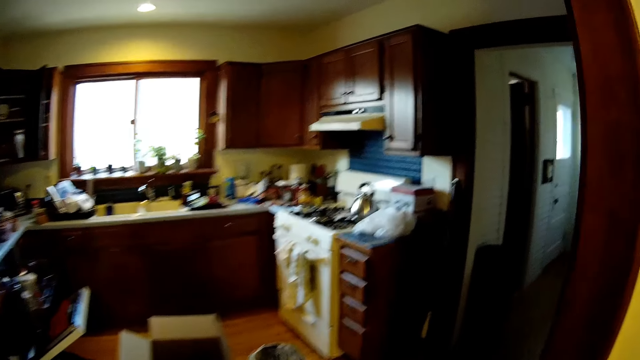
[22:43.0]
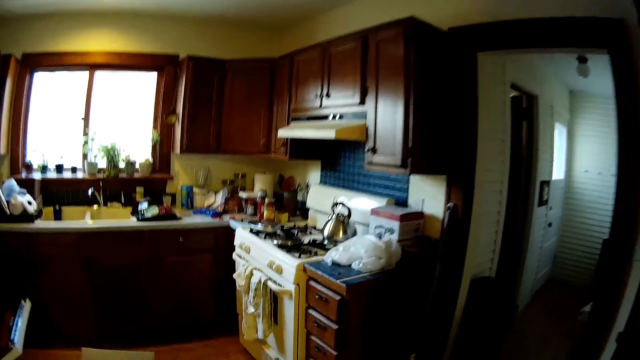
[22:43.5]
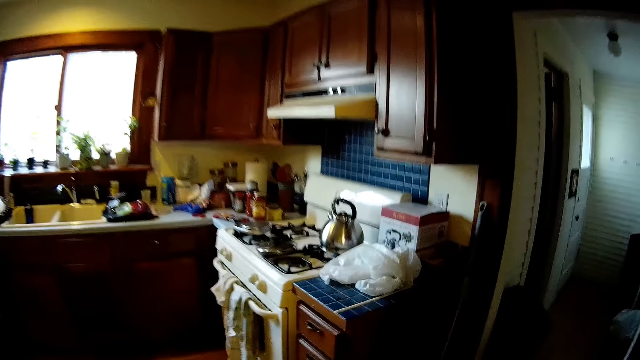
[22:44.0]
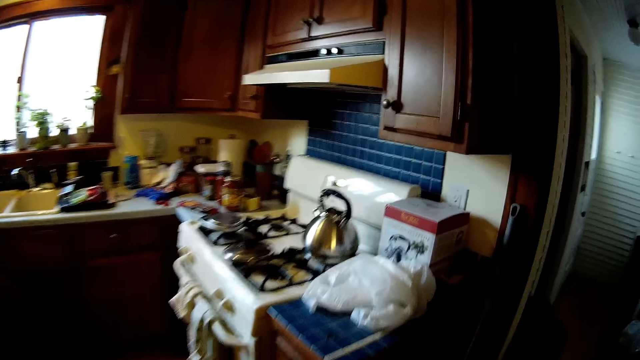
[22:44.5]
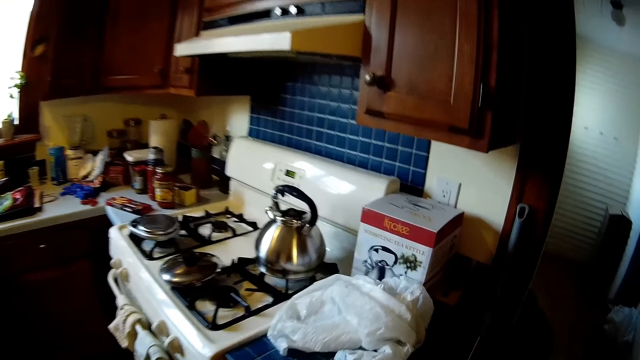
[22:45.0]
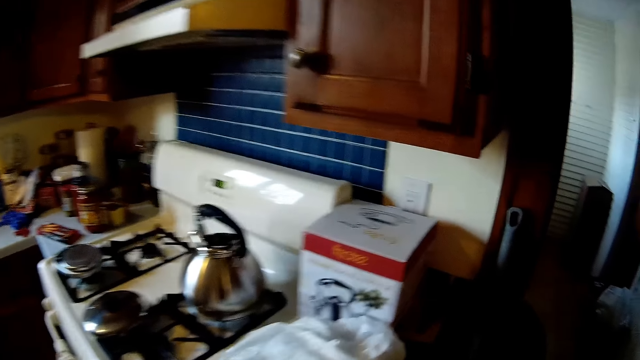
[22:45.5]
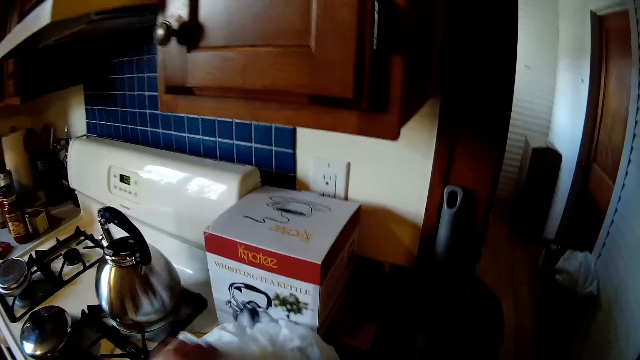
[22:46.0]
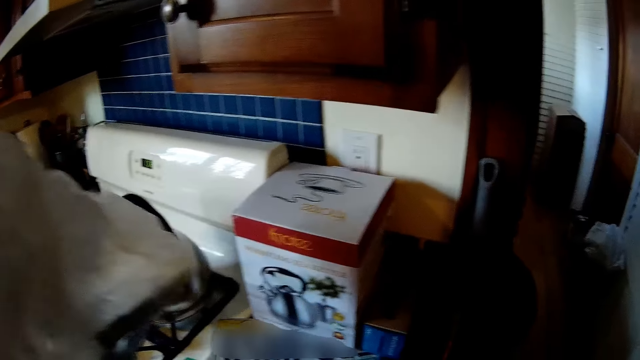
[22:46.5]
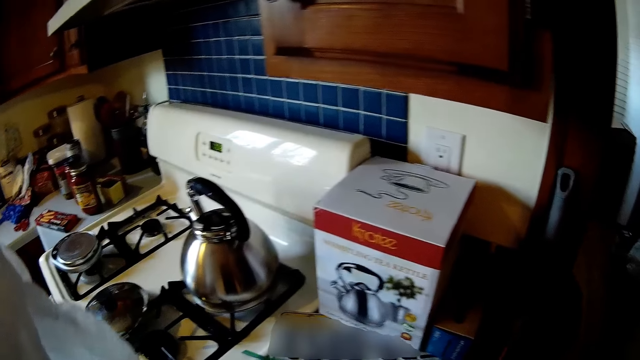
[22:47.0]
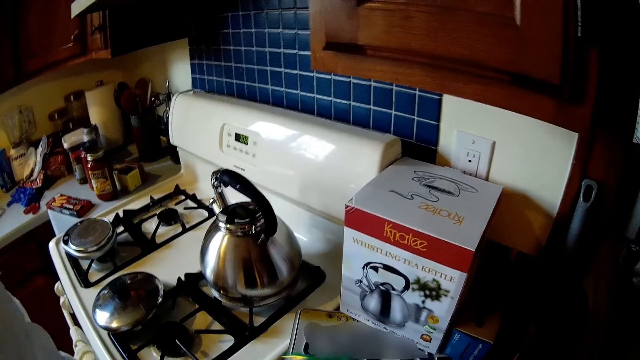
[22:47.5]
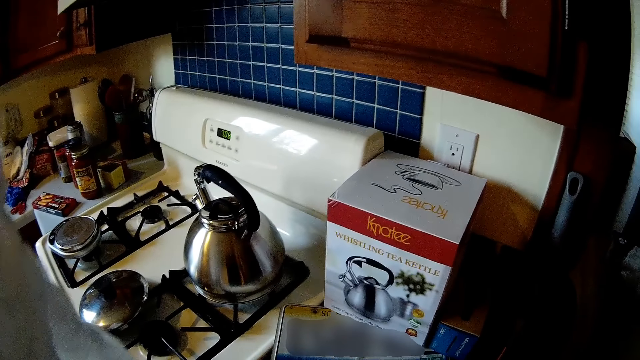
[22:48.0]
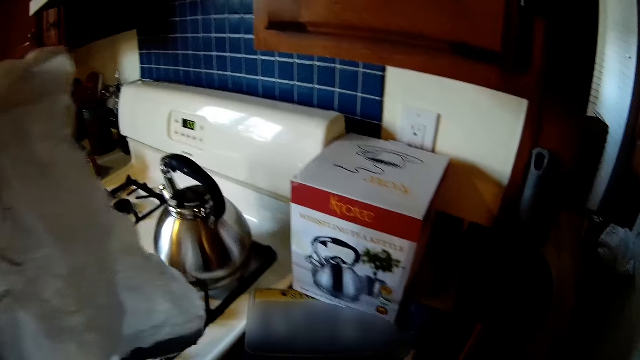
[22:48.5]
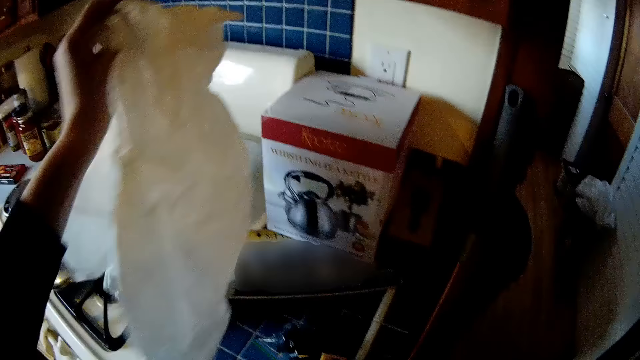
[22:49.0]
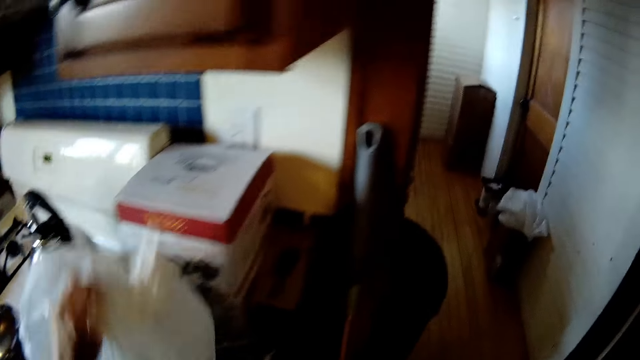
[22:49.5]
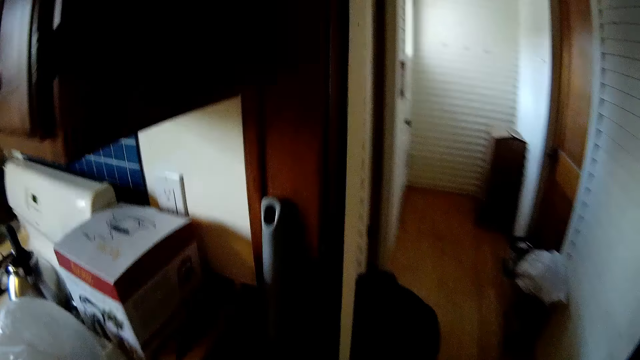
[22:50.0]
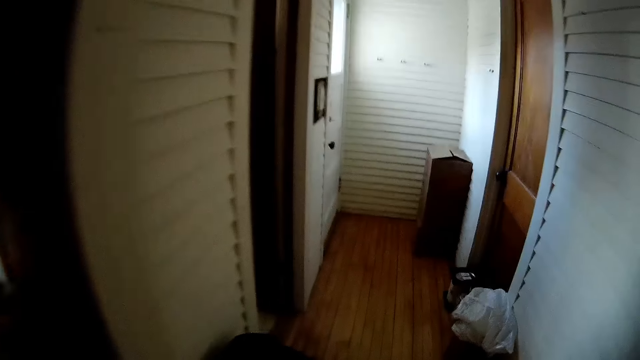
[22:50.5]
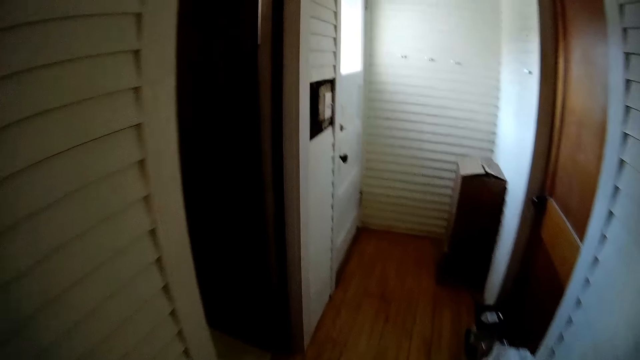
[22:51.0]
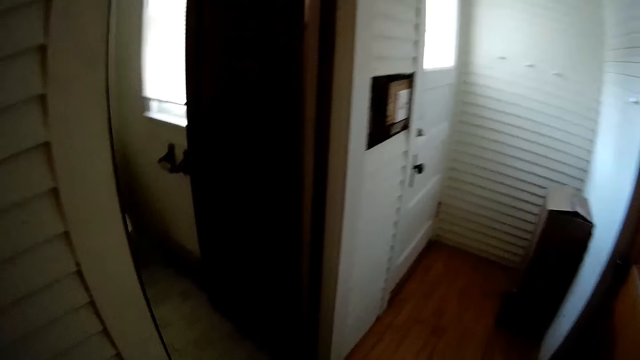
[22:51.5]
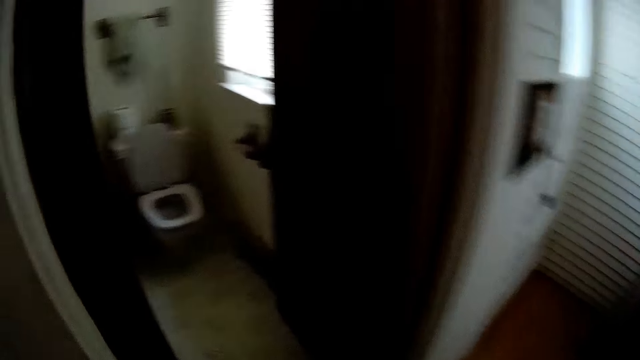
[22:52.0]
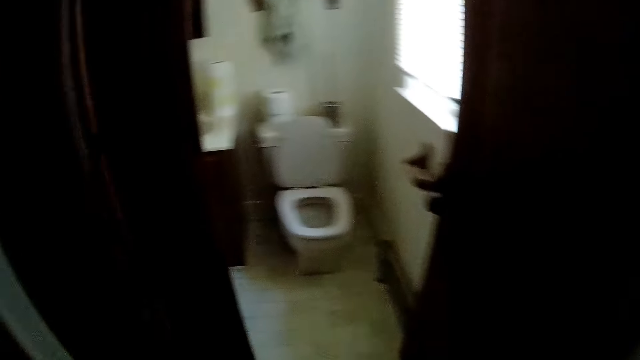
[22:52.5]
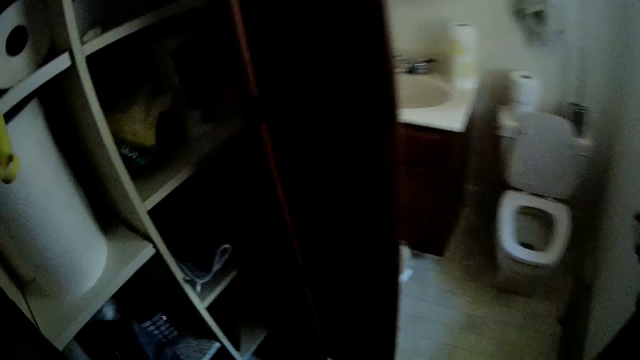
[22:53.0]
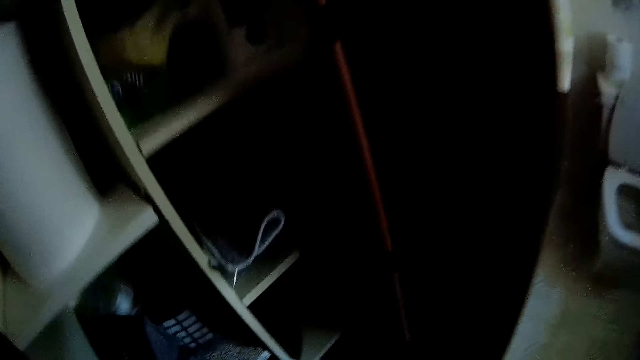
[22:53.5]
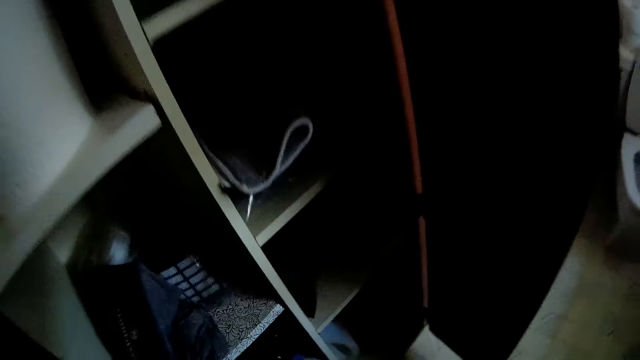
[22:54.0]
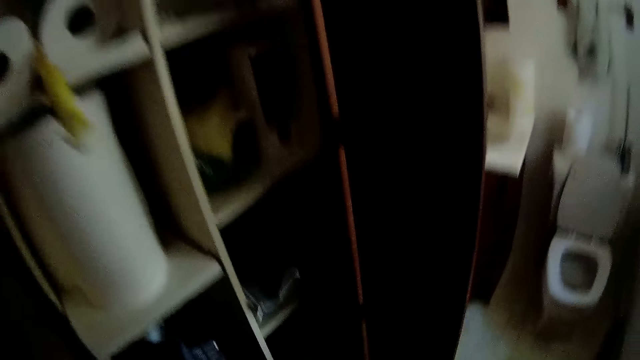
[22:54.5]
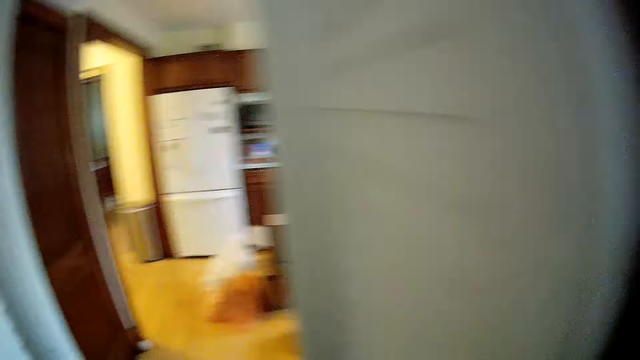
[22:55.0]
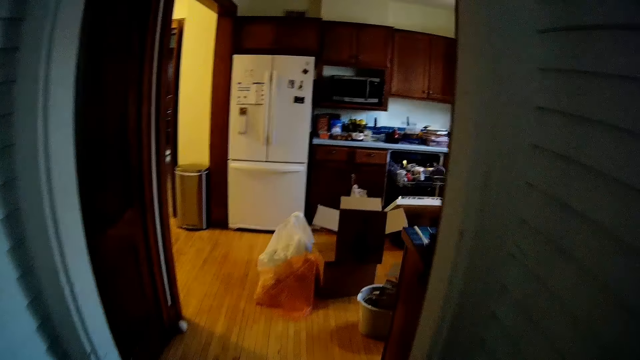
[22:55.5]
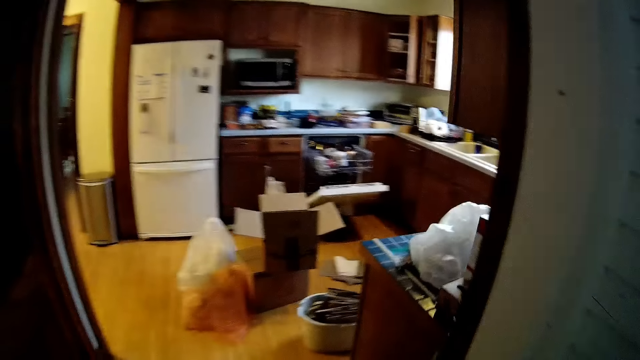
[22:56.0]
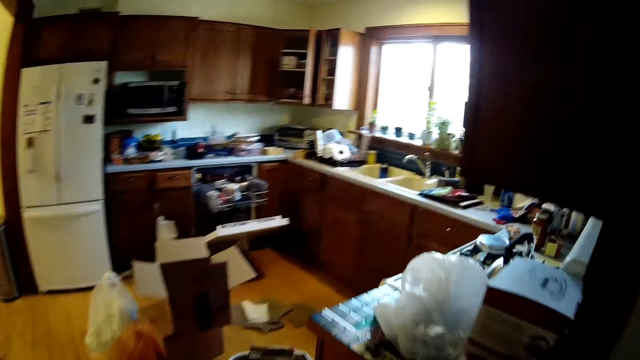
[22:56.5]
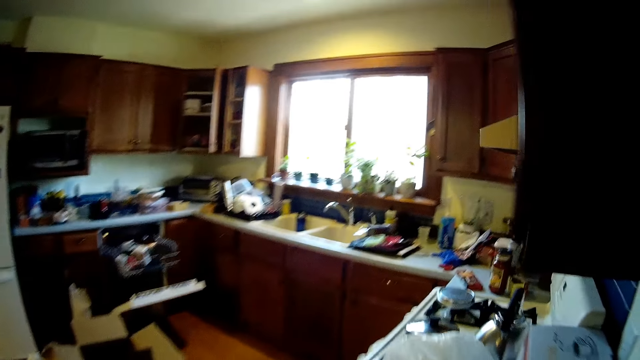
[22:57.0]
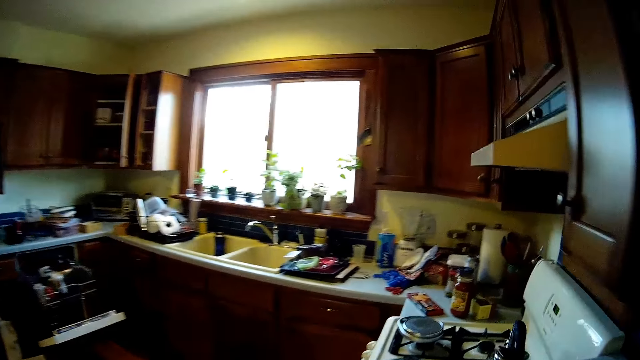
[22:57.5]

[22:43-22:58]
The camera wearer picks up a plastic bag on a kitchen slab with her left hand. She picks up a zipper storage bag on the kitchen slab with her right hand. She drops the plastic bag on the kitchen slab with her left hand. She walks towards a toilet. She walks from the toilet to the kitchen.

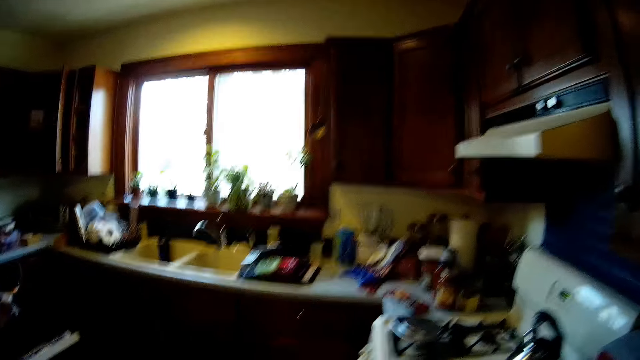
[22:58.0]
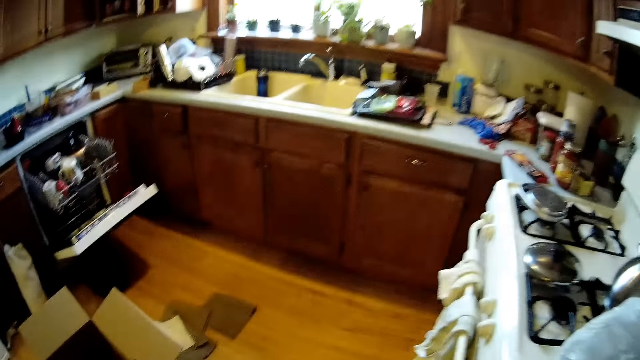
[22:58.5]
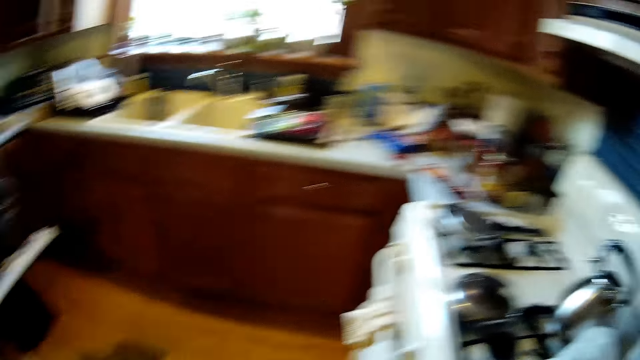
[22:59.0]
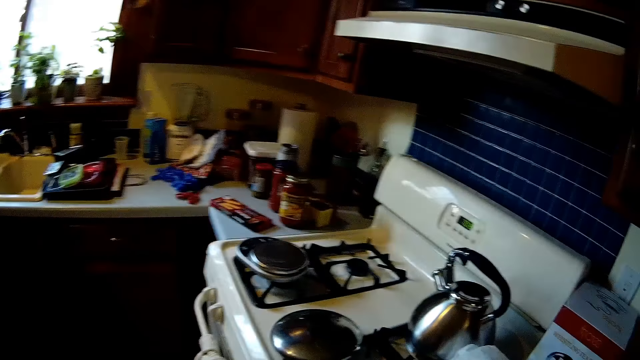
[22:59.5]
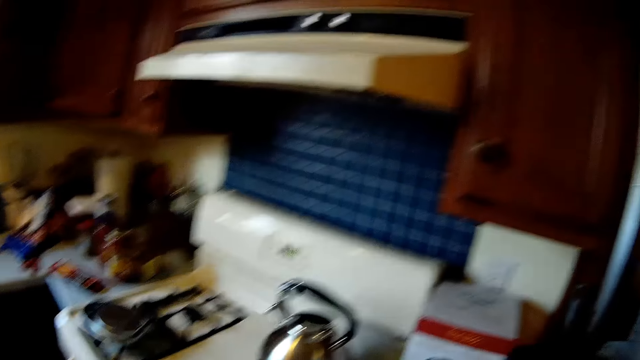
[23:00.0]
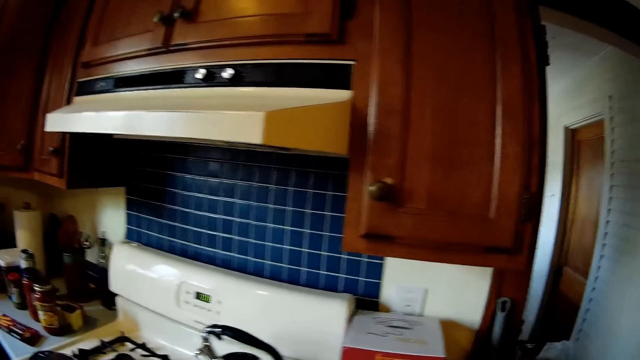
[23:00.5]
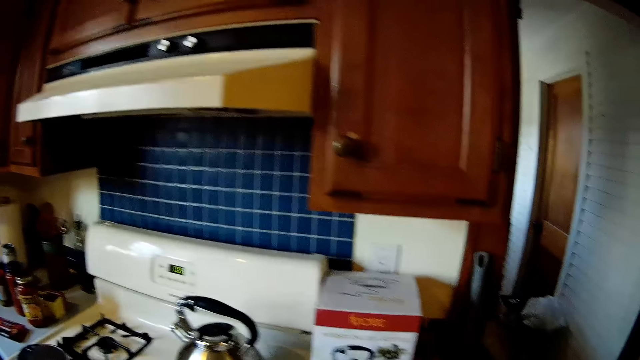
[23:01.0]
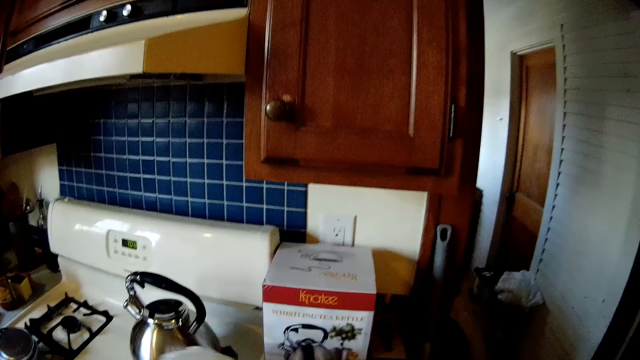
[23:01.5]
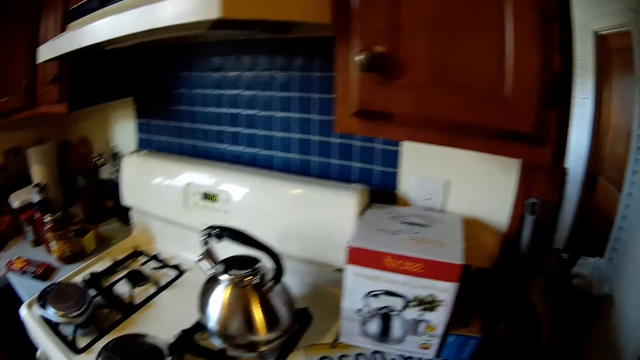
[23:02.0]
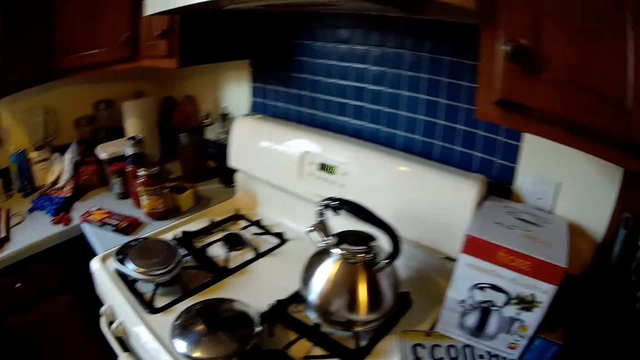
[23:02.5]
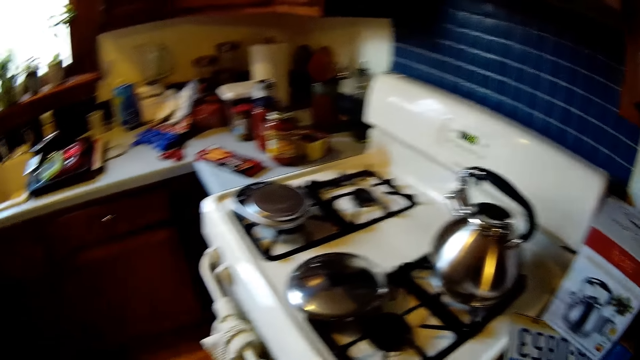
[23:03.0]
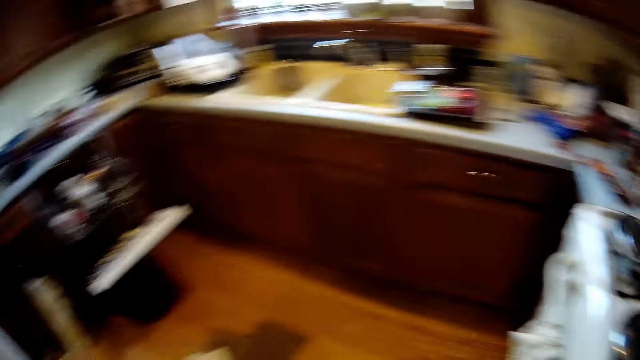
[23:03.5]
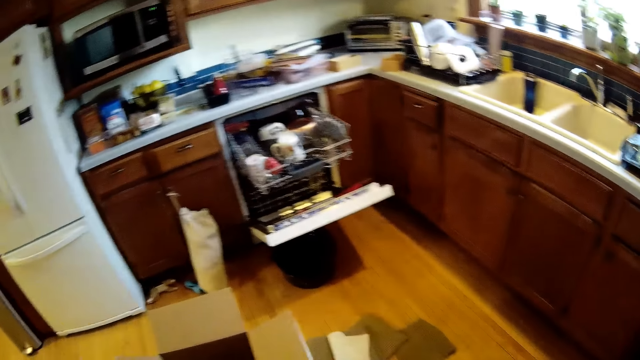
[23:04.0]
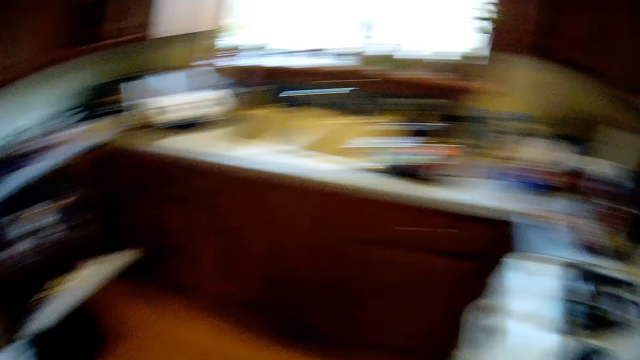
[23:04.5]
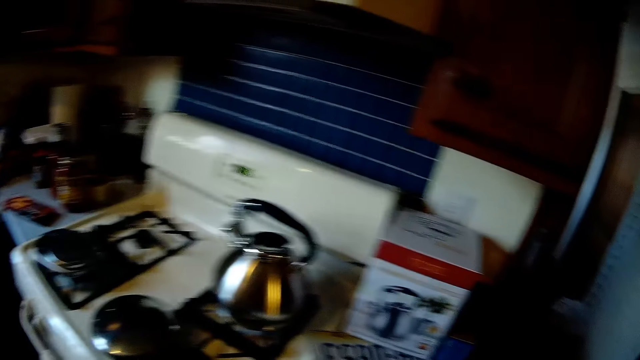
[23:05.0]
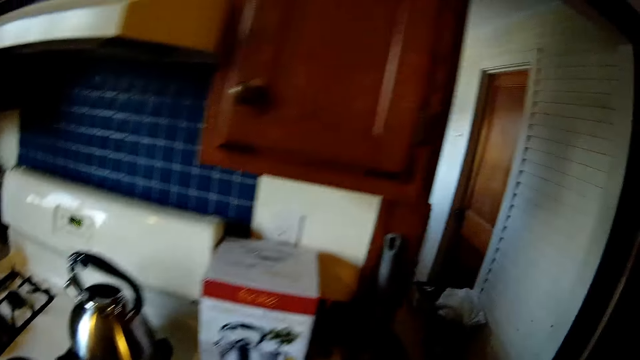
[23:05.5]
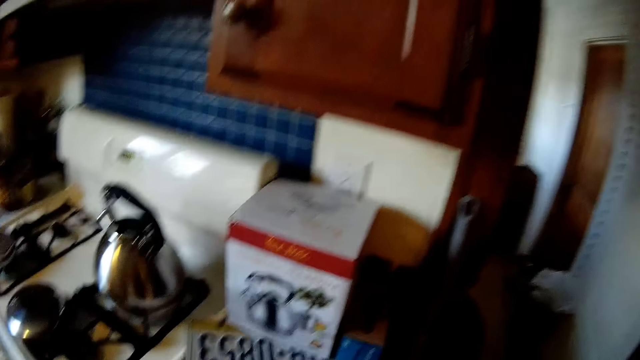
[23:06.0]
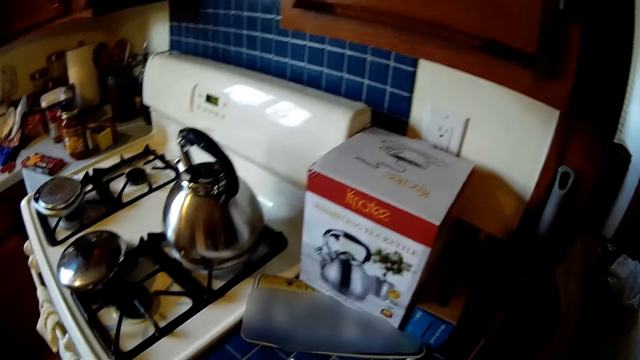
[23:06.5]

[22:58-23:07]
The camera wearer picks up the plastic bag on the kitchen slab with her left hand. She walks around. She throws the plastic bag in a box on the floor with her left hand. She lifts the storage bag.
